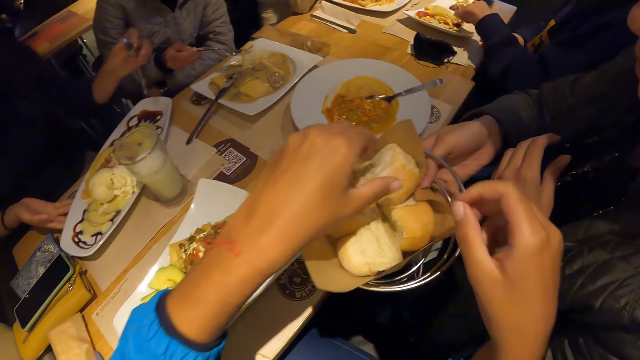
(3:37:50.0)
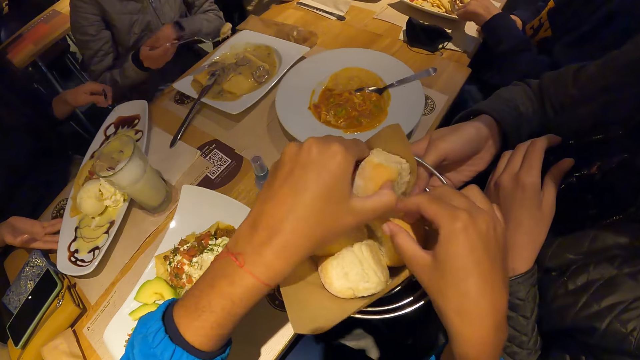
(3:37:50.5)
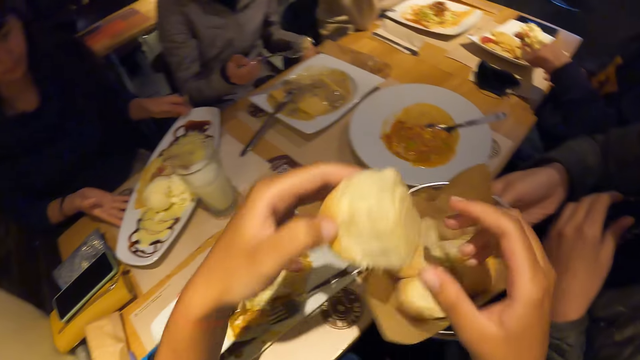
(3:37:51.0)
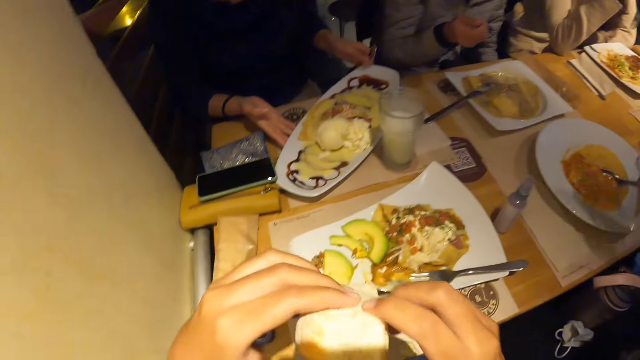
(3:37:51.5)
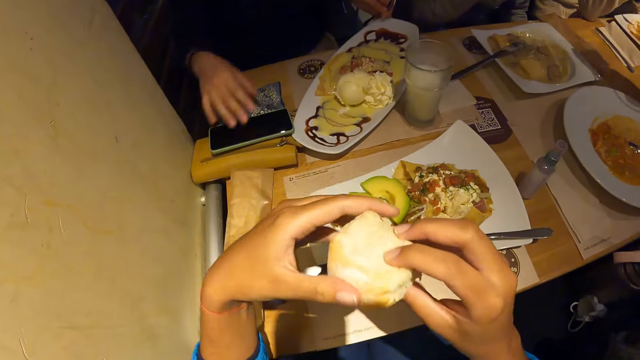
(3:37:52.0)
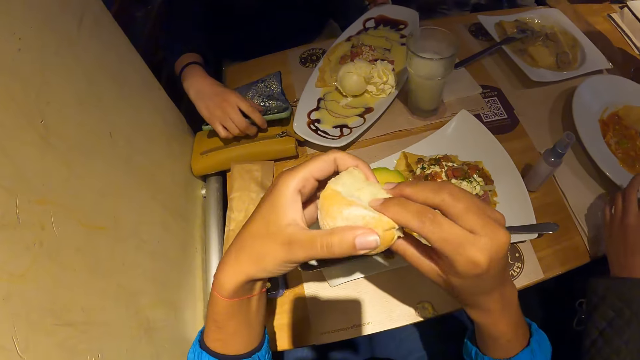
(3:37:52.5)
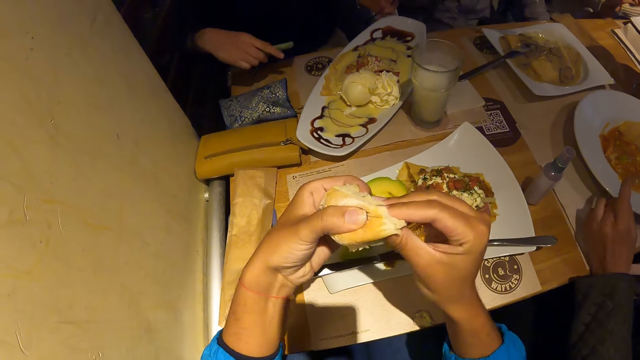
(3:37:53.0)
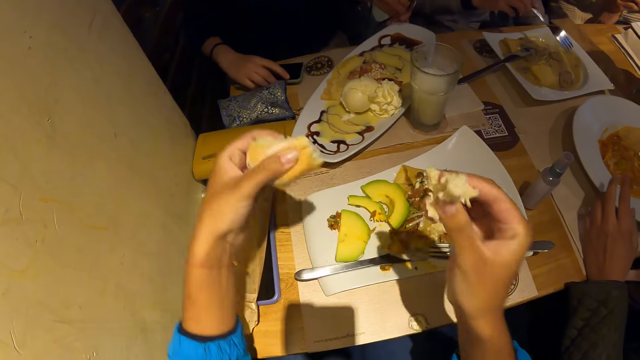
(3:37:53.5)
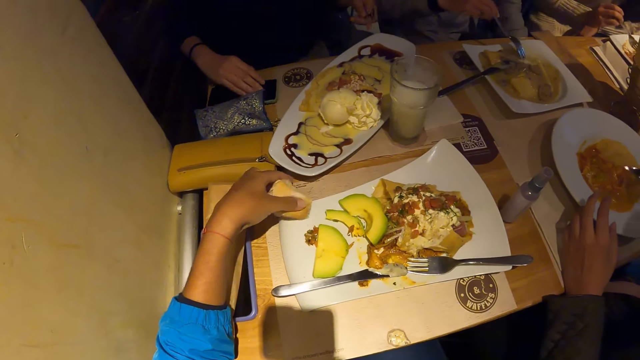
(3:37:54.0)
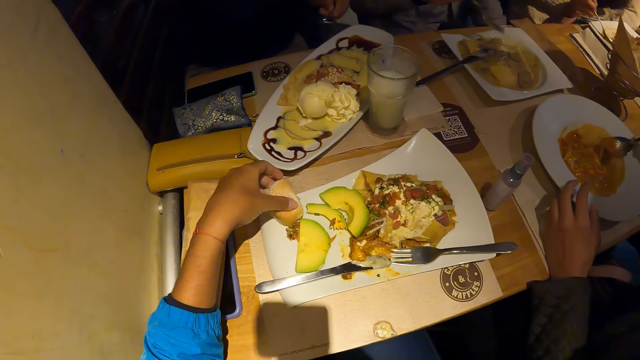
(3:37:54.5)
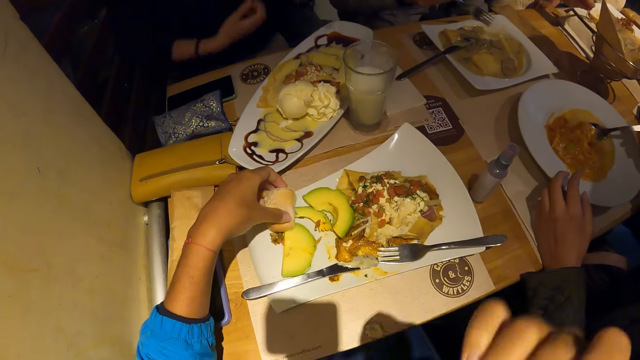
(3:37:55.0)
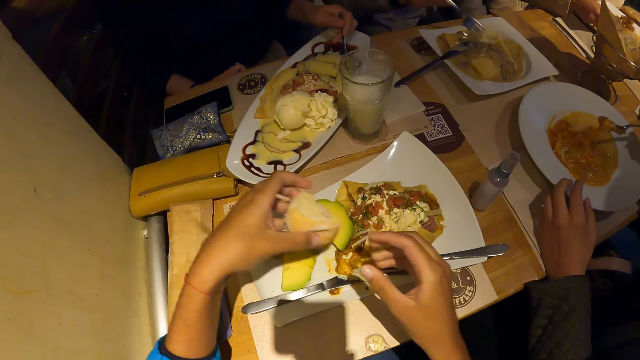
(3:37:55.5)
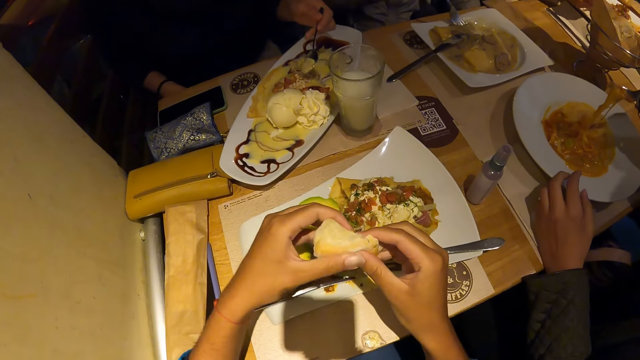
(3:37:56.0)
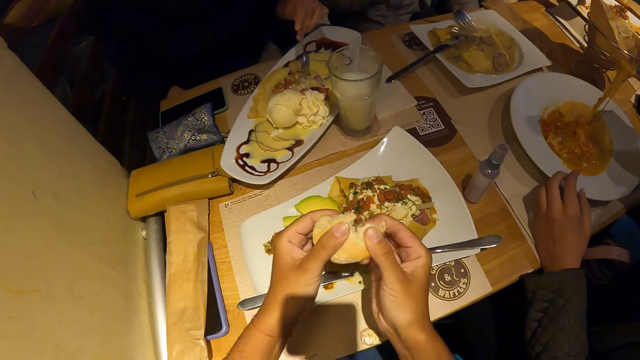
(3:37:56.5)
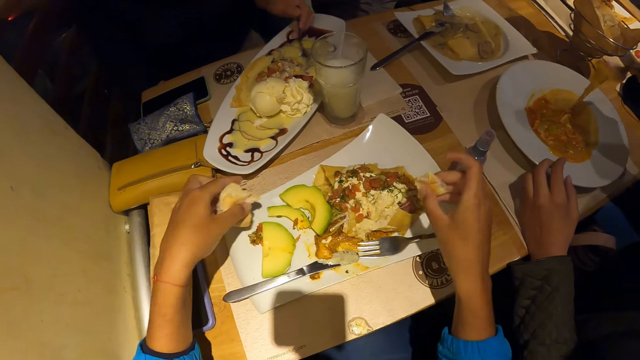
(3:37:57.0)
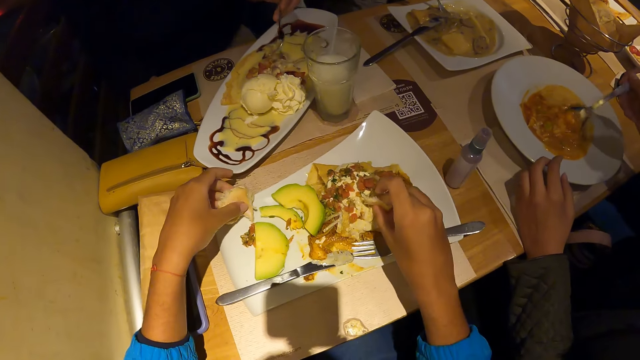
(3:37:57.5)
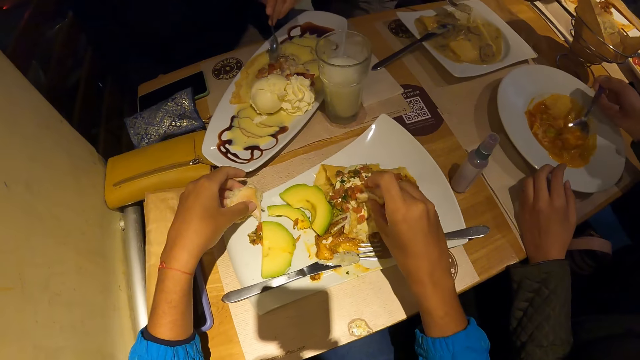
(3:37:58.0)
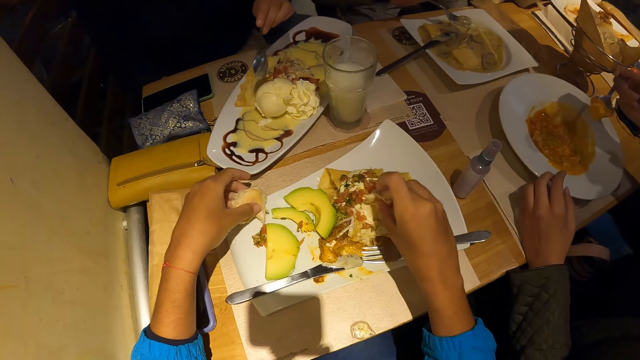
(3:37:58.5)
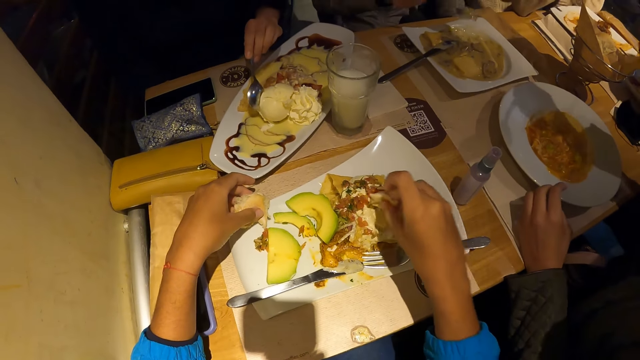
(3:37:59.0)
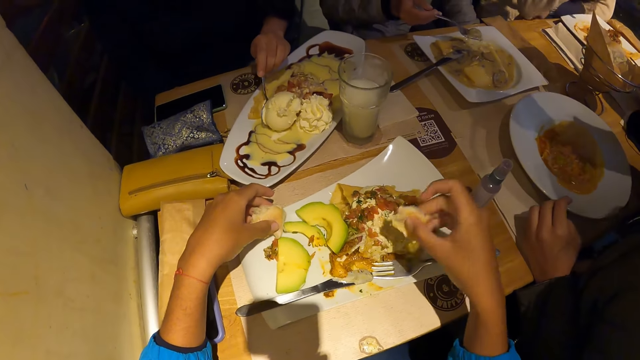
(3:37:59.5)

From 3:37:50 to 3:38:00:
The camera wearer moves the hand forward. She takes a piece of bread from the bowl of bread in the right hand of a man. She holds the bread and lifts up the bread. A woman eats soup from the plate of chicken soup on the table with the fork with her right hand. The camera wearer holds the bread with both hands. Another woman moves the phone on the table with her right hand. The camera wearer cuts a piece of bread from the bread in her left hand with her right hand. The first woman scoops soup from the plate of chicken soup on the table with the fork with her right hand. The camera wearer moves the bread up. The man scoops carrot soup from the plate of carrot soup on the table with the spoon in his right hand. The camera wearer places the bread on the plate. The other woman scoops waffles from the tray of waffles on the table with the spoon in her left hand. The camera wearer moves the hand down, moves the bread up, holds the bread with both hands, cuts the bread and moves the bread in the plate. She touches the waffles in the plate of waffles on the table with the bread in her right hand. She dips the bread in the food and places the bread on the plate. The man eats carrot soup from the plate of carrot soup on the table with the spoon in his right hand.

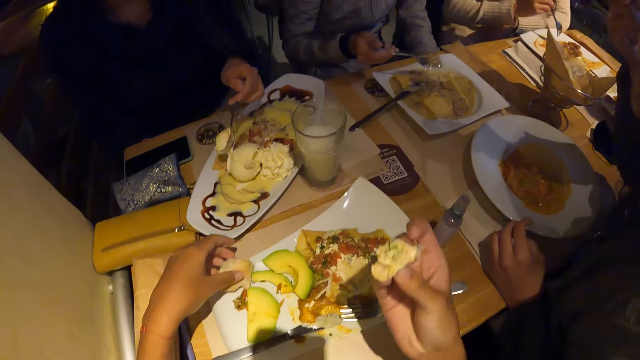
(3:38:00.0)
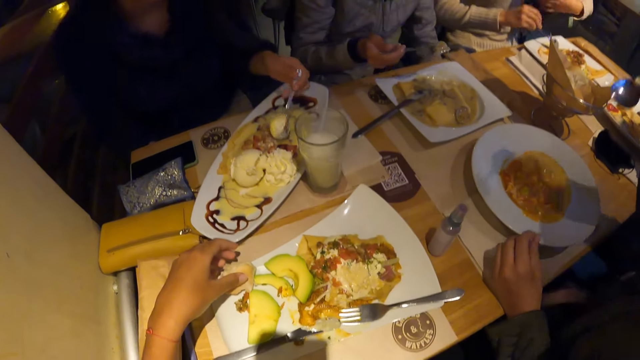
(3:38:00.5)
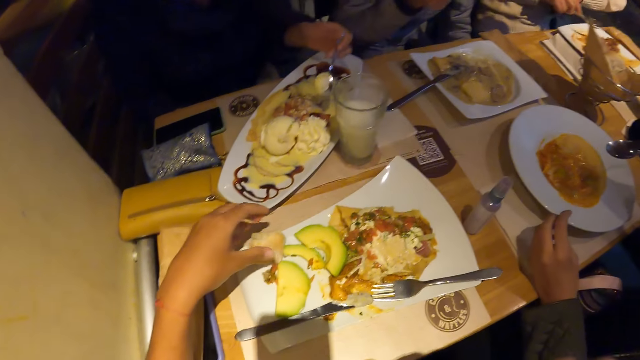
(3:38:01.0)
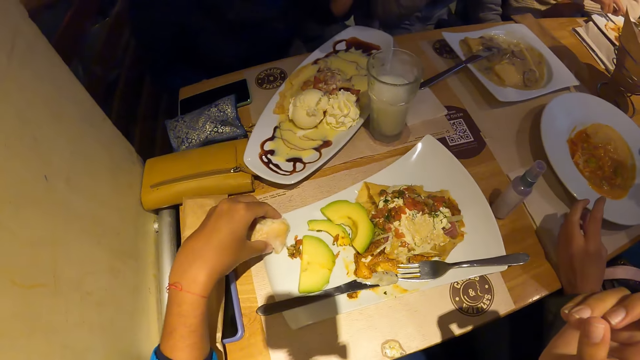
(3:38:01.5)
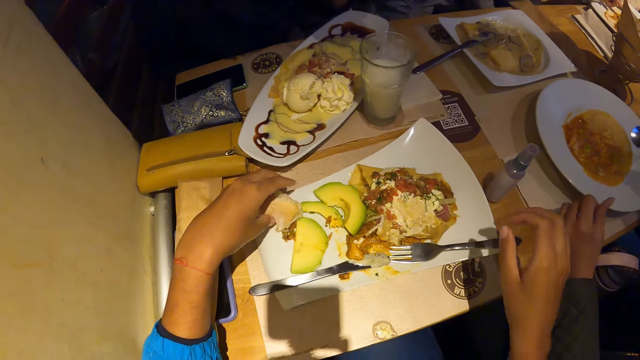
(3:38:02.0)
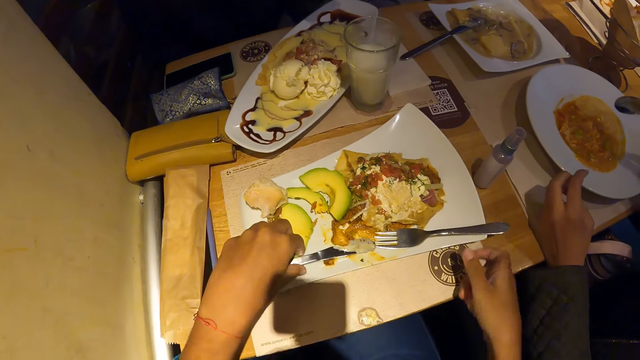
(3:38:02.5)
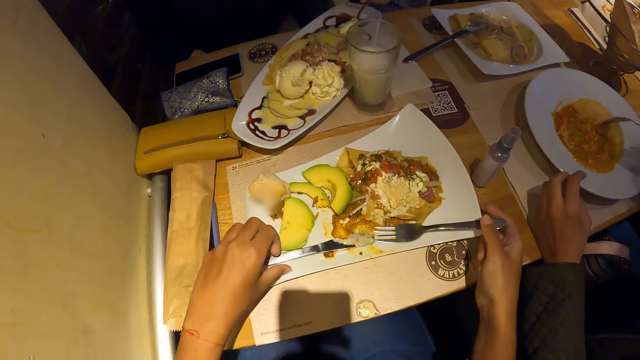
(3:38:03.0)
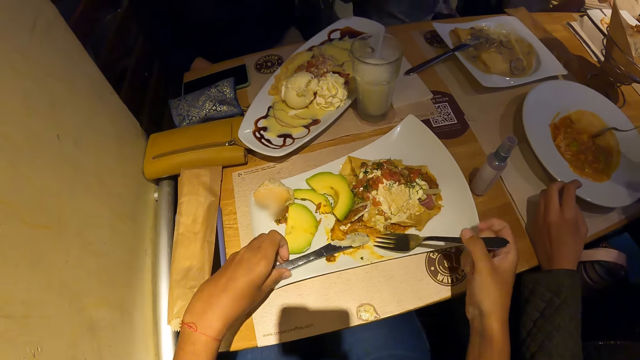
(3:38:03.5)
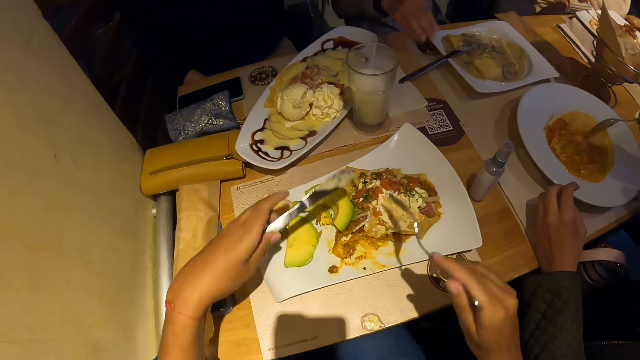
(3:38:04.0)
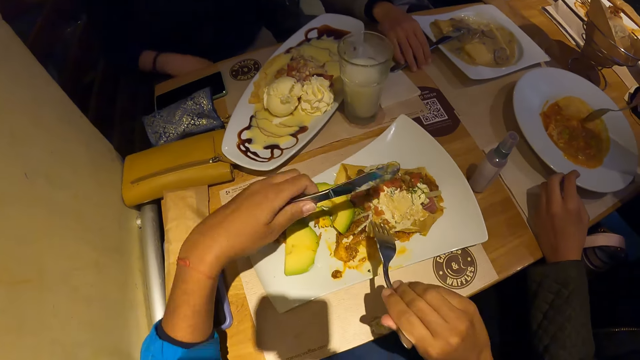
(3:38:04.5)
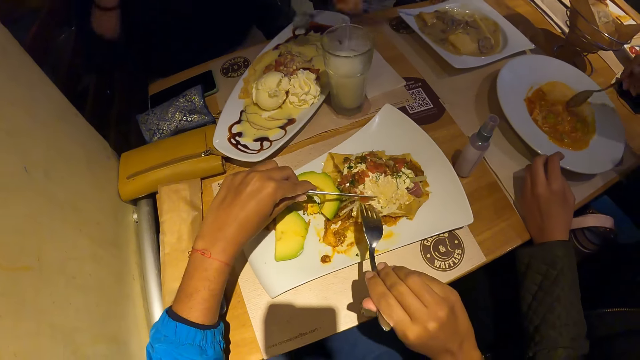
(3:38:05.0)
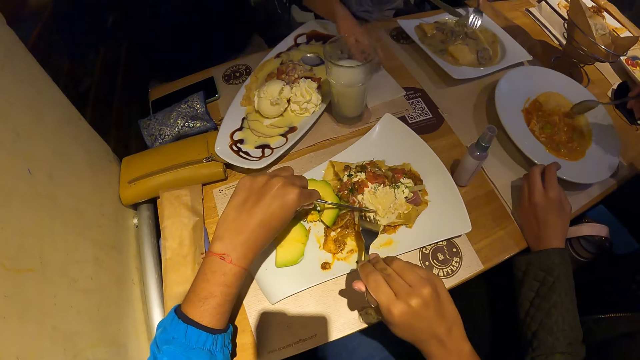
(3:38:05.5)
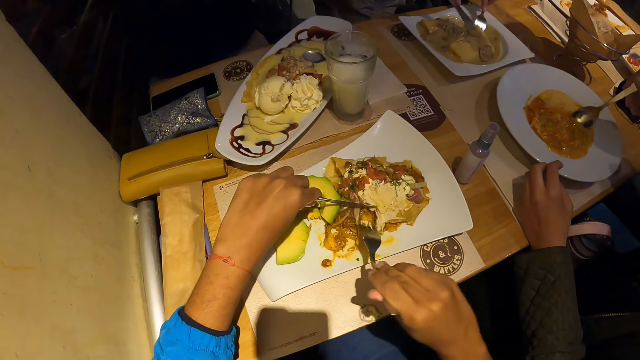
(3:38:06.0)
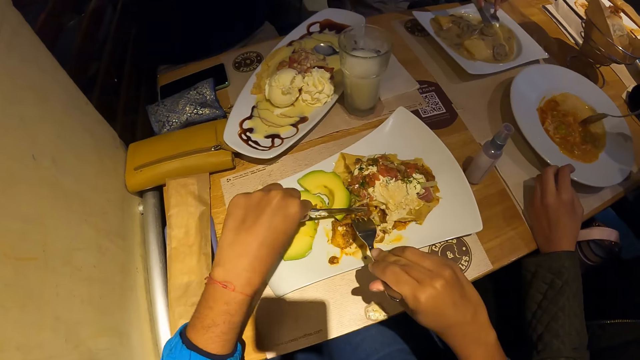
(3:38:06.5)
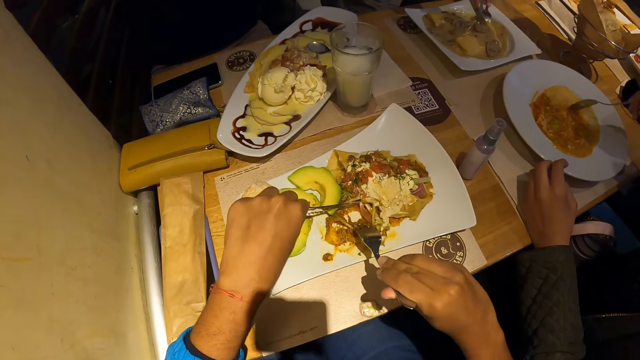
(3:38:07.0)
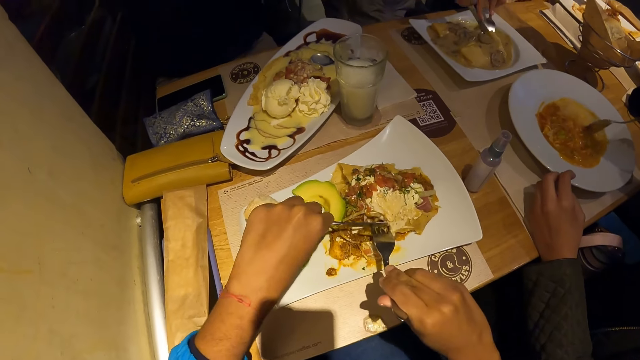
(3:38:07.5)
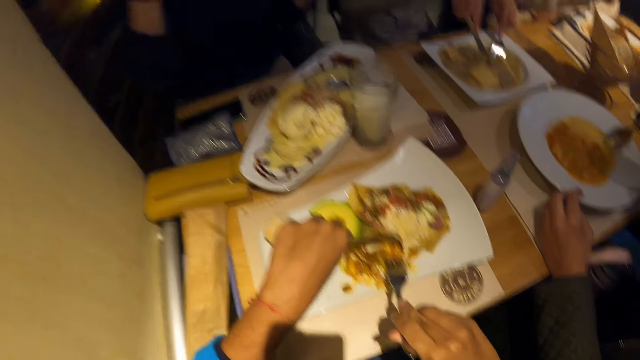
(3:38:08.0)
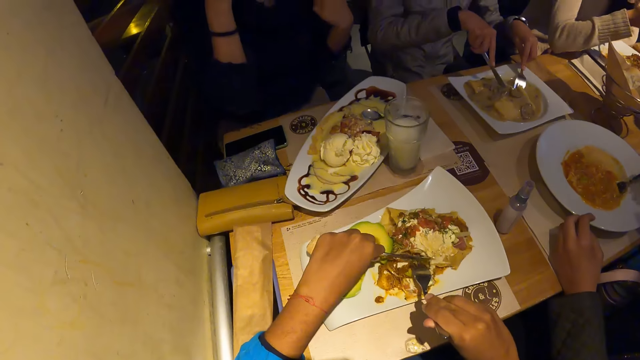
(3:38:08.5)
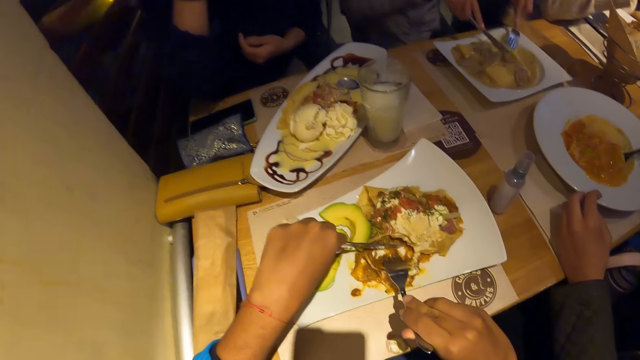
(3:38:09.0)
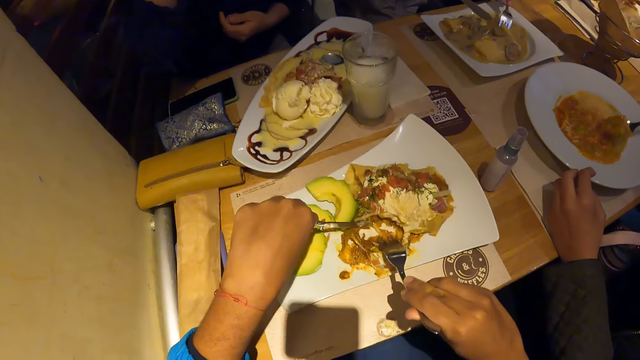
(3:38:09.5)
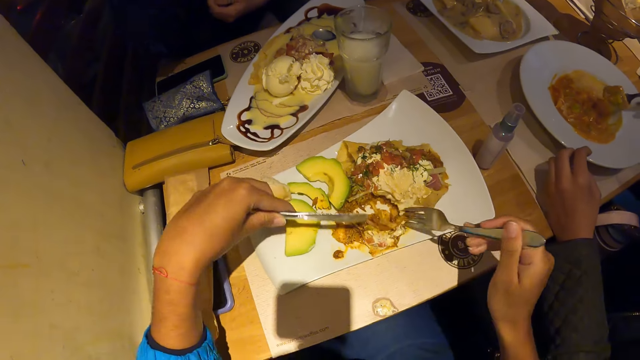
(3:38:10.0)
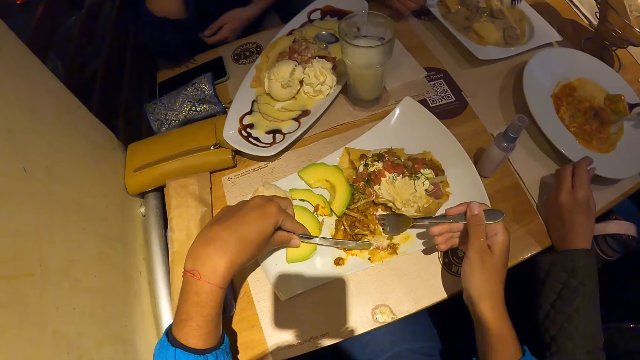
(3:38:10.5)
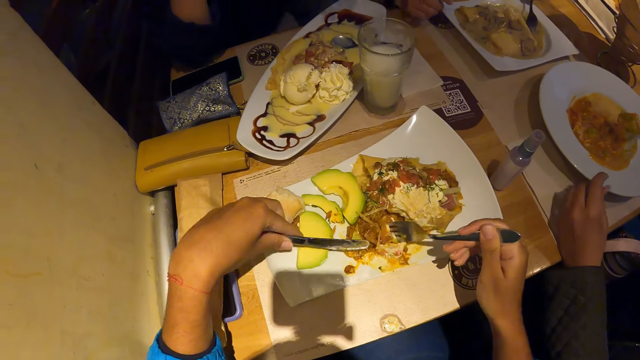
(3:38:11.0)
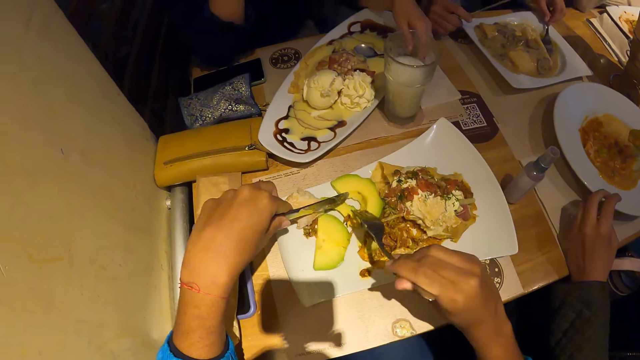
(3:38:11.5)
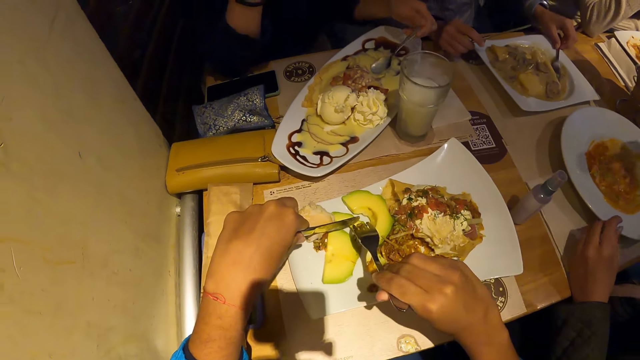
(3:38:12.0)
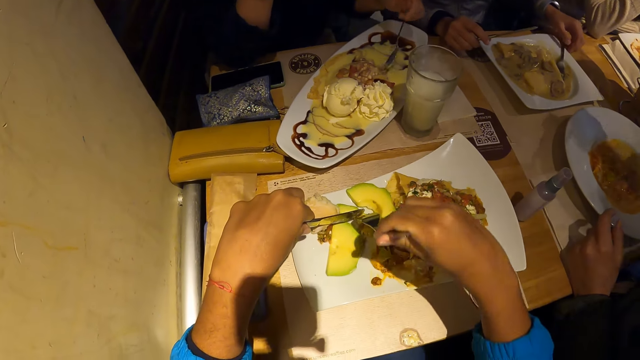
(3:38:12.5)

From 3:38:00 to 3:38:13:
The camera wearer lifts the bread up. She eats the bread with her right hand. She moves the hand up. She moves a piece of bread on the plate of waffles with her left hand. A woman eats waffles from the tray of waffles on the table with the spoon in her left hand. The camera wearer lifts the bread up, moves the hand down and lifts the hand up. She holds the cutlery, the knife and the fork, in both hands. She lifts the knife up and lifts the fork up. She cuts a piece of waffles from the plate of waffles on the table with the cutlery in both hands. Another woman scoops soup from the plate of chicken soup on the table with the cutlery in both hands. The camera wearer moves the fork in the food and moves the knife in the food. A man scoops carrot soup from the plate of carrot soup on the table with the spoon in his right hand. The camera wearer lifts the fork up and lifts the knife up. She dips the fork in the food and scoops the food up. The second woman drops the fork on the plate of chicken soup with her left hand. The camera wearer puts the food back on the plate. She lifts the knife up and lifts the fork up. She places the fork on the avocado and places the knife on the avocado. A third woman scoops waffles from the tray of waffles on the table with her left hand. The camera wearer cuts a piece of avocado from the plate of waffles on the table with the cutlery in both hands.
